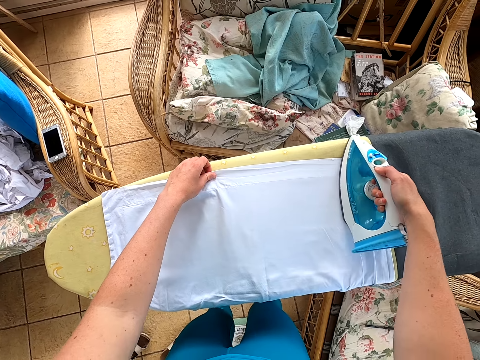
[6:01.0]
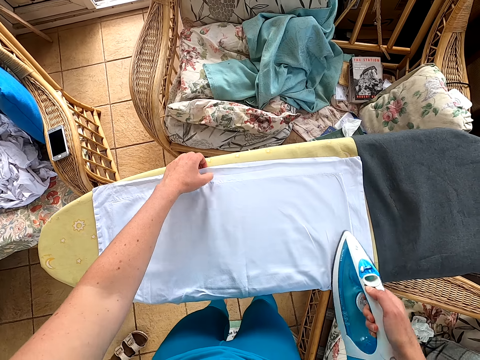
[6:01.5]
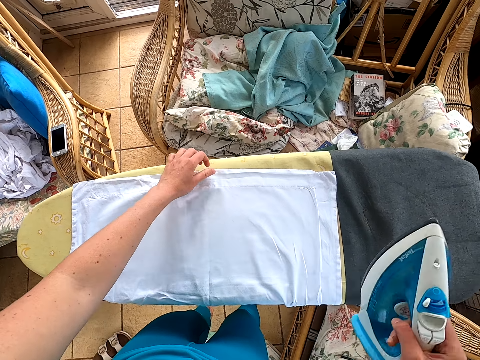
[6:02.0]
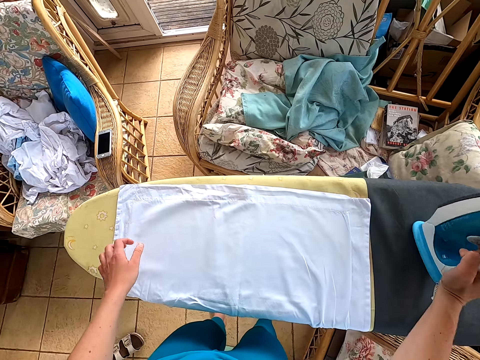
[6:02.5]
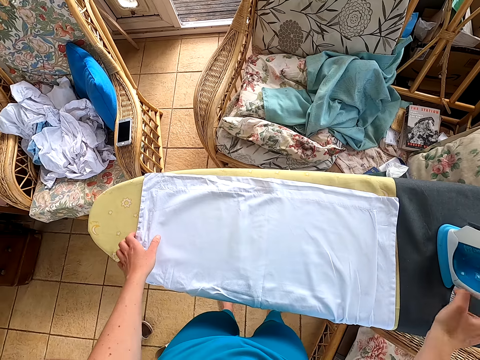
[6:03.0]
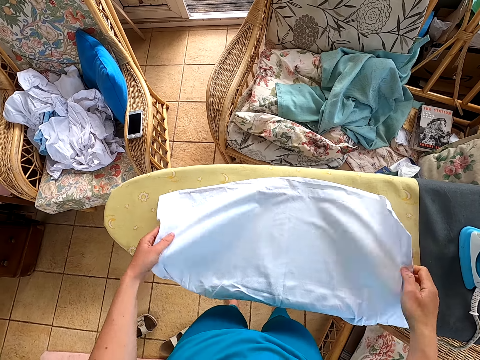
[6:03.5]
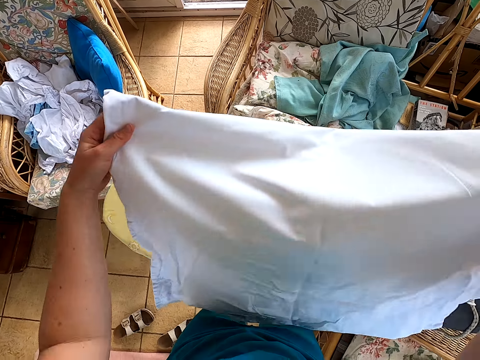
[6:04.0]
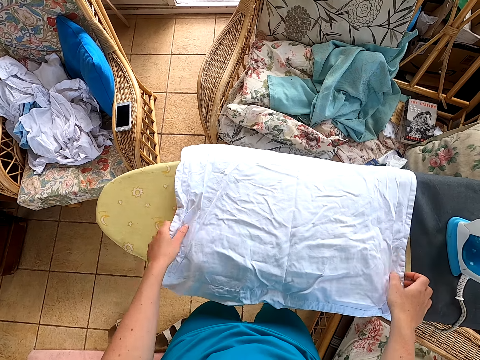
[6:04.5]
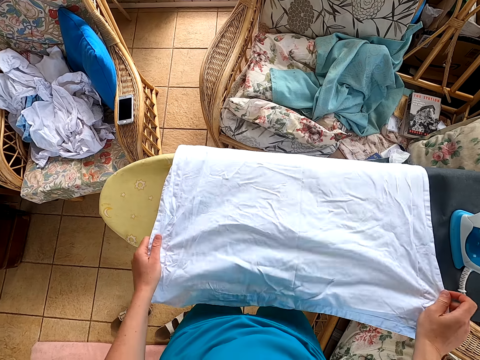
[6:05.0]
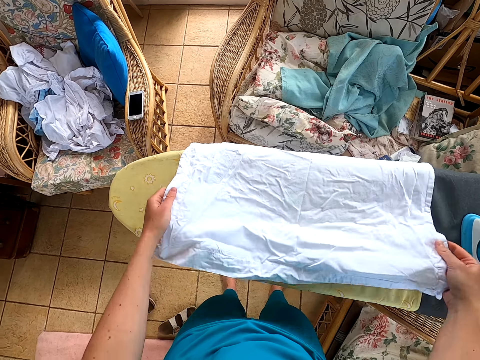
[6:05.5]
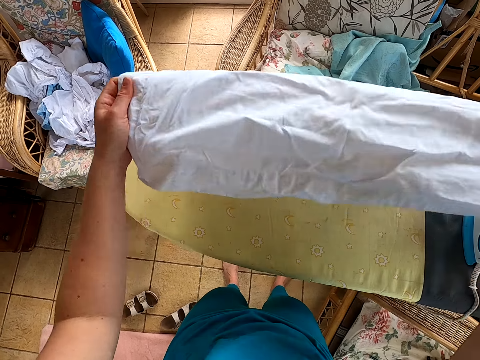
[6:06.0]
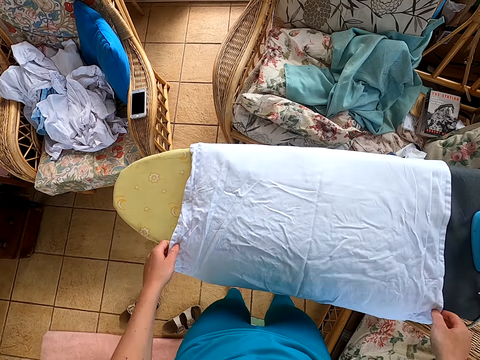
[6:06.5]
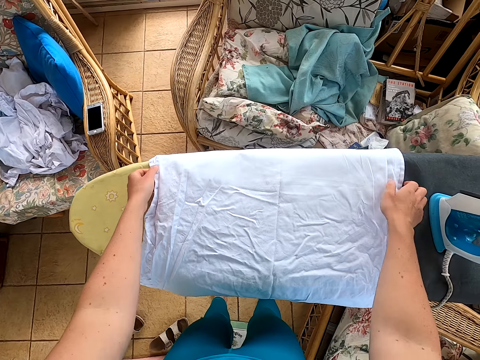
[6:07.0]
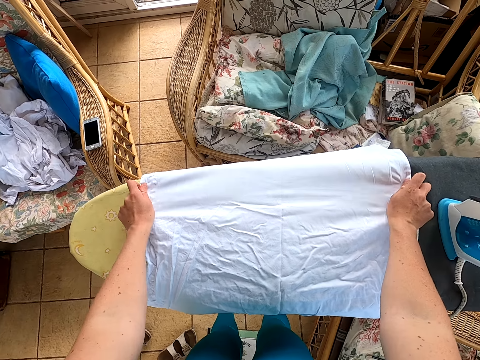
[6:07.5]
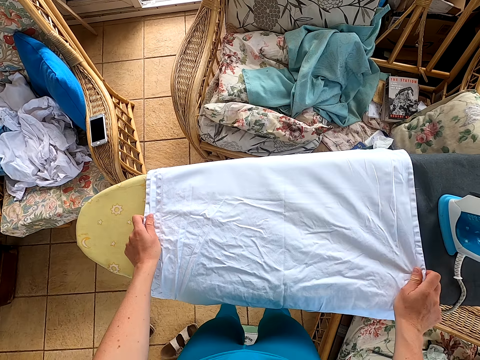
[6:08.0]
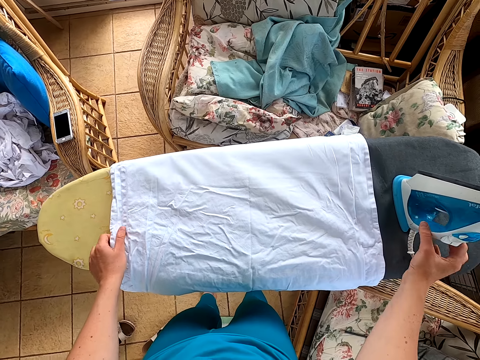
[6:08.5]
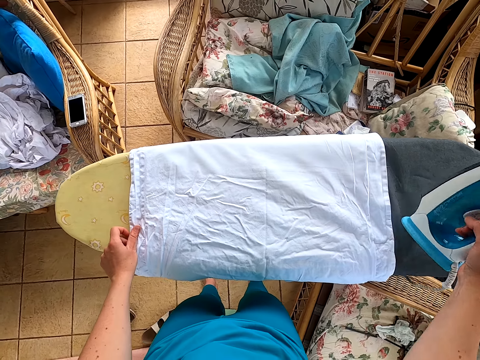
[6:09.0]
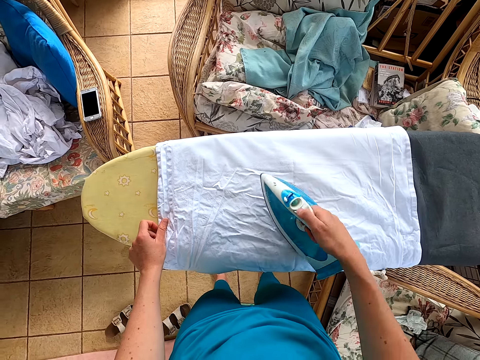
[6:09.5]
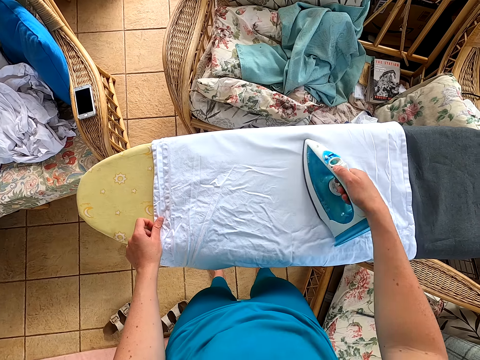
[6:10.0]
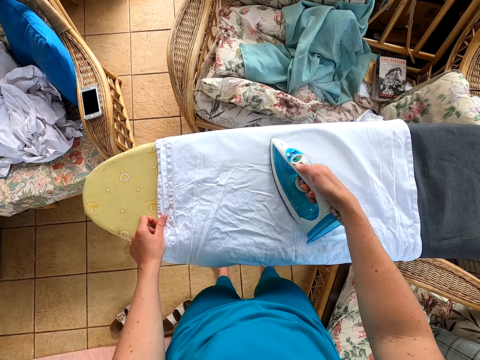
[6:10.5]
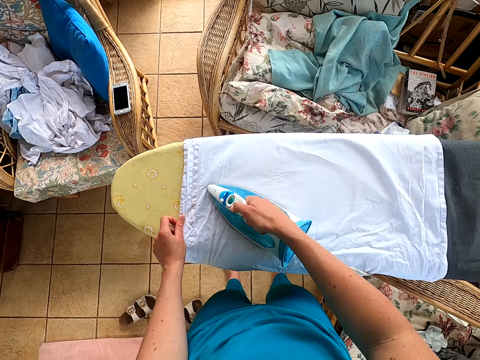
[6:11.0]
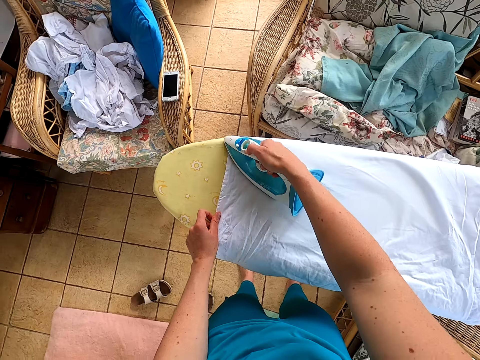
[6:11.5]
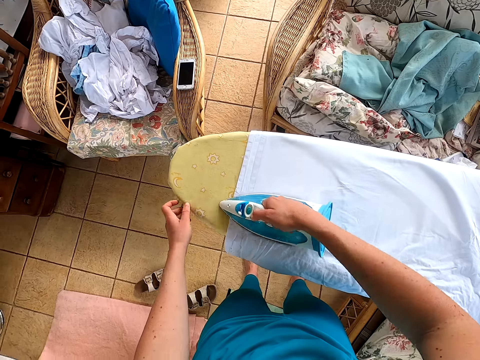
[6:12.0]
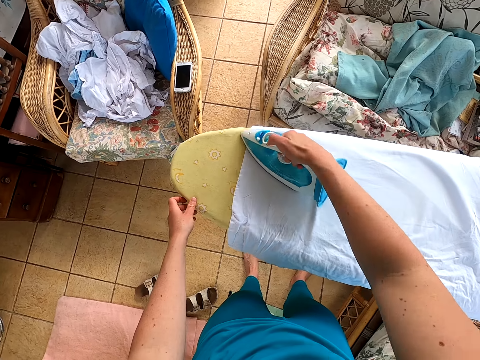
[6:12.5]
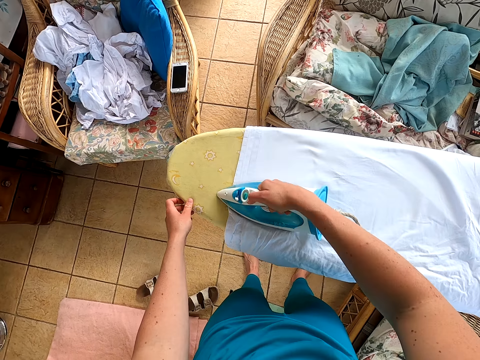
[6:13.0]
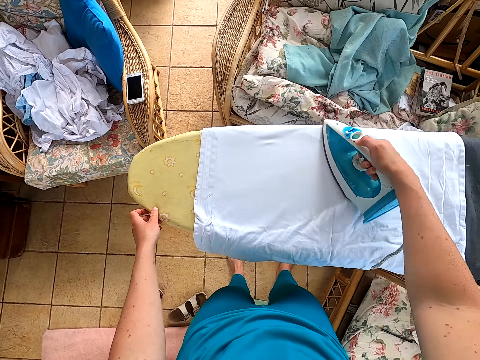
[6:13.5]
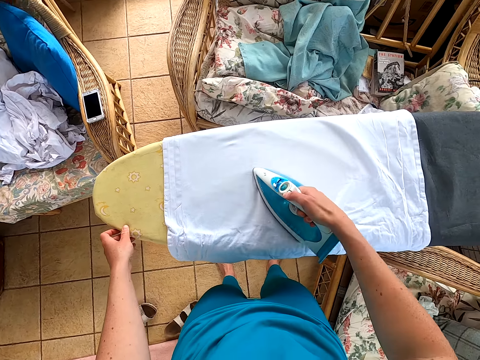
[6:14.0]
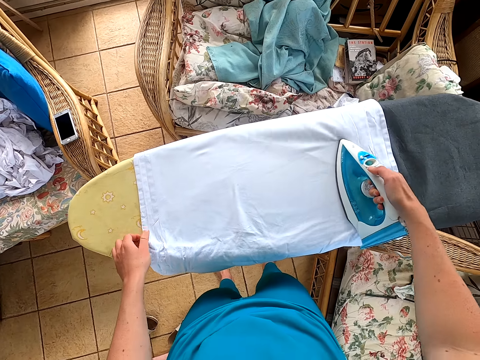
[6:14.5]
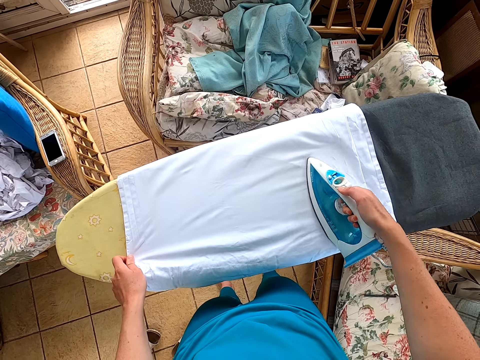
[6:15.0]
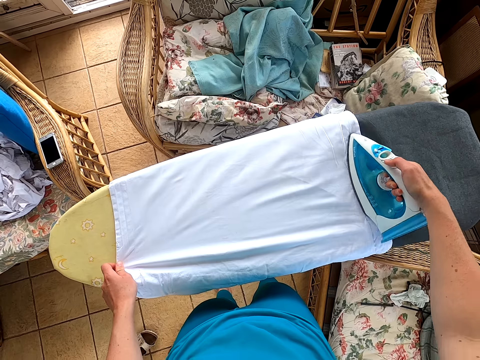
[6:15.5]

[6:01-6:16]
The camera wearer puts the iron box on the table. They pick the cloth. They put the cloth on the table. They pick the iron box. They iron the cloth.

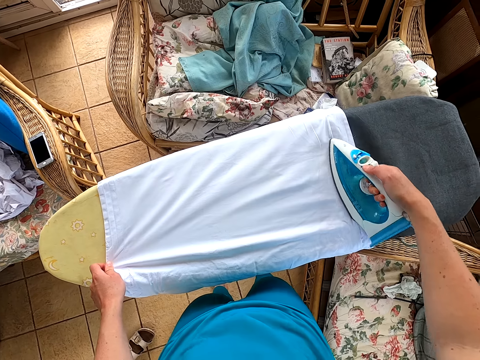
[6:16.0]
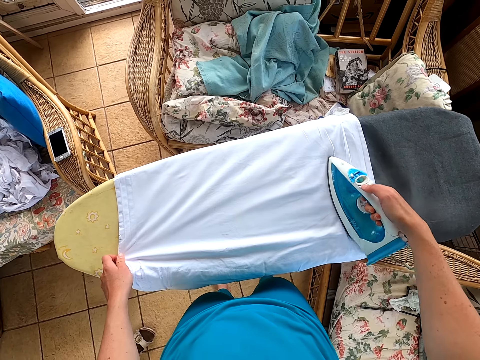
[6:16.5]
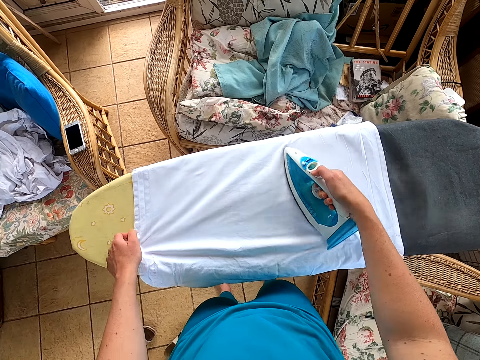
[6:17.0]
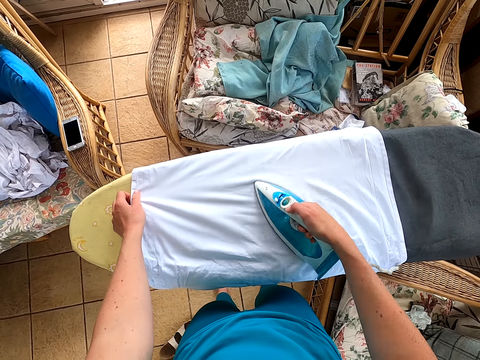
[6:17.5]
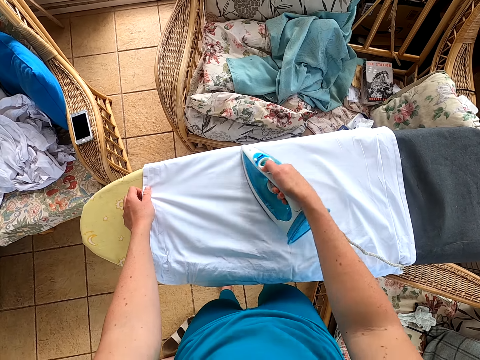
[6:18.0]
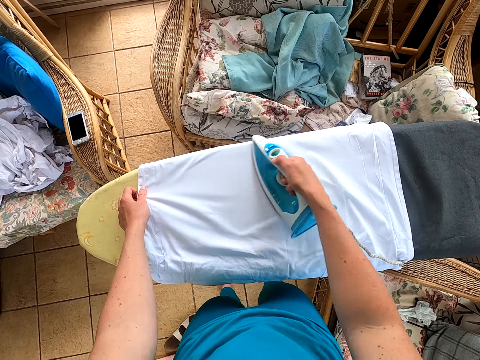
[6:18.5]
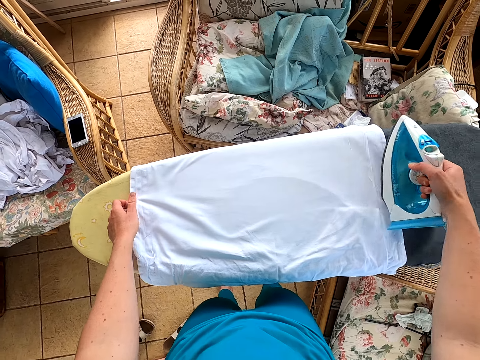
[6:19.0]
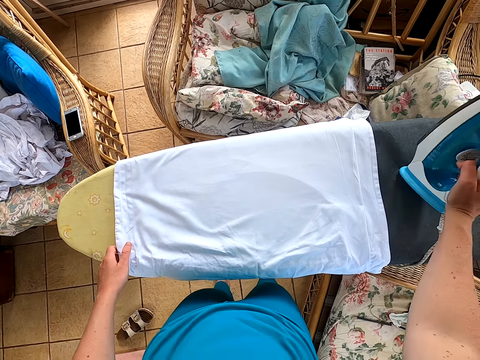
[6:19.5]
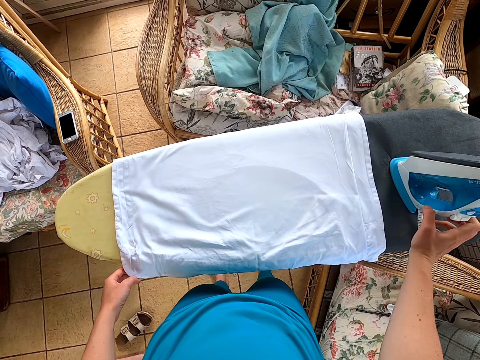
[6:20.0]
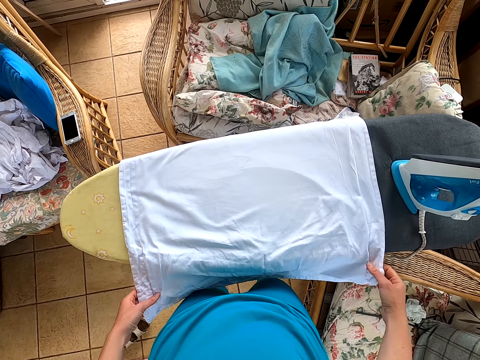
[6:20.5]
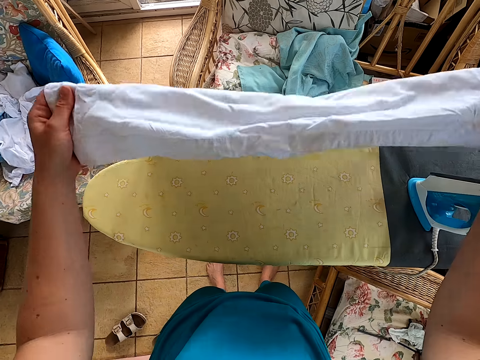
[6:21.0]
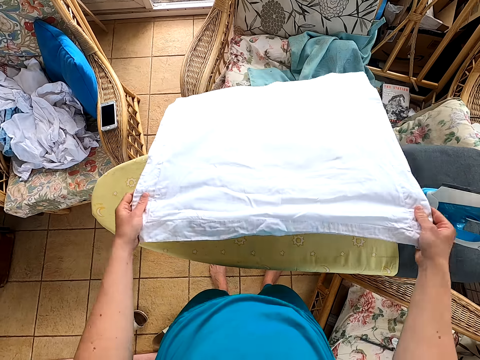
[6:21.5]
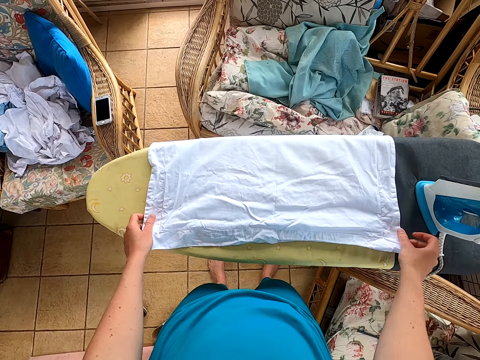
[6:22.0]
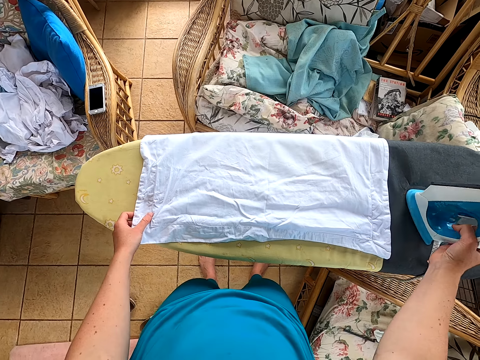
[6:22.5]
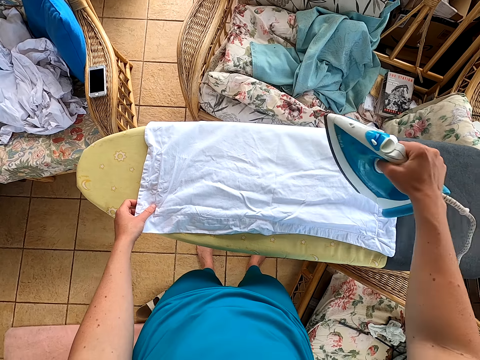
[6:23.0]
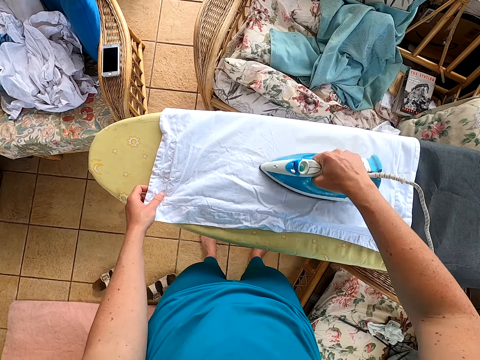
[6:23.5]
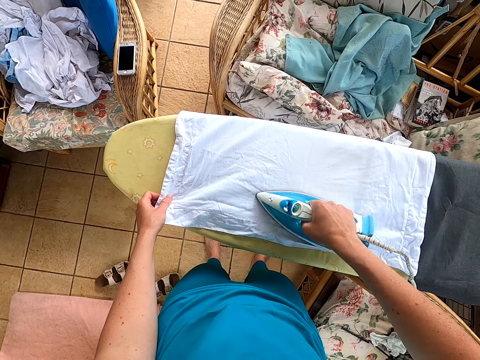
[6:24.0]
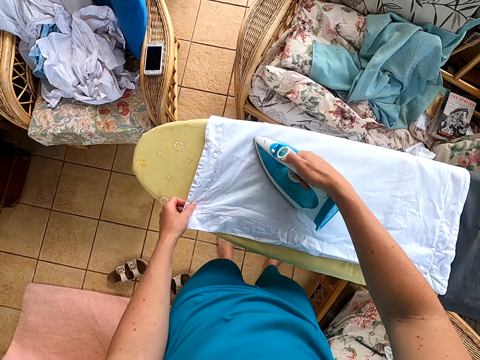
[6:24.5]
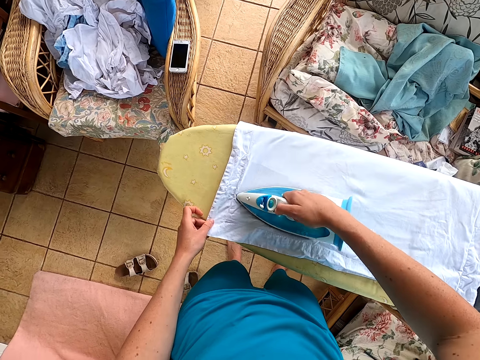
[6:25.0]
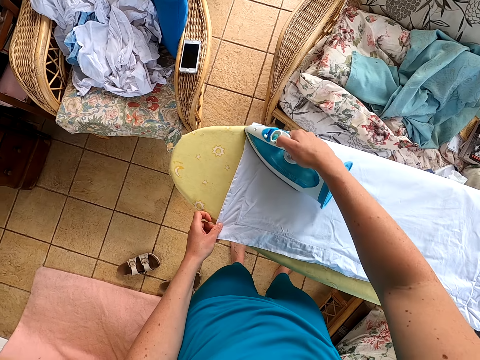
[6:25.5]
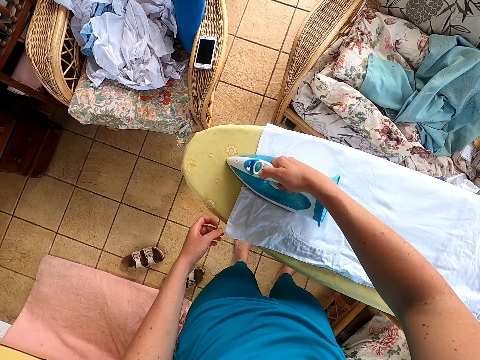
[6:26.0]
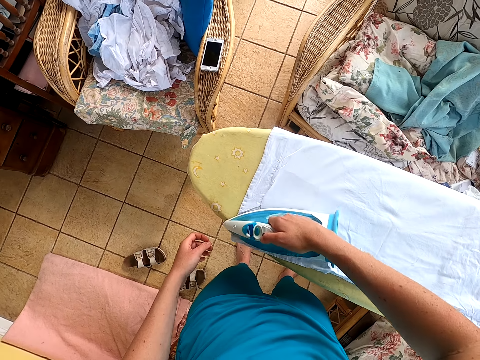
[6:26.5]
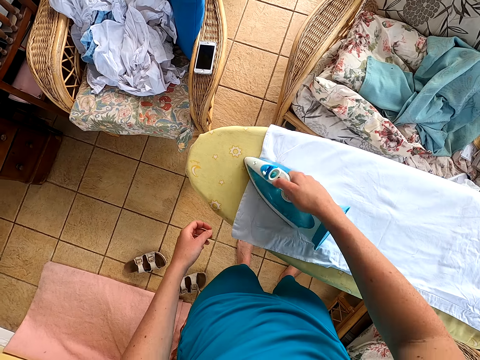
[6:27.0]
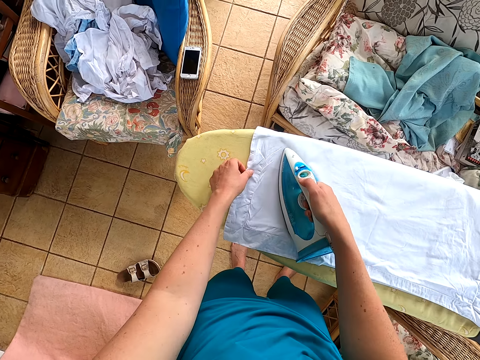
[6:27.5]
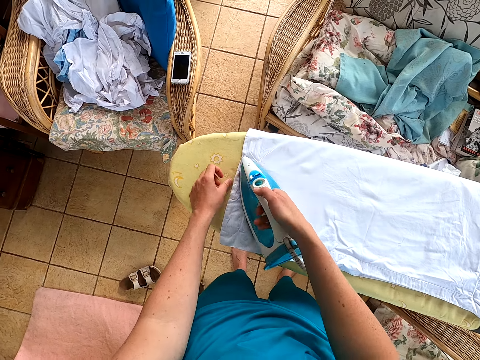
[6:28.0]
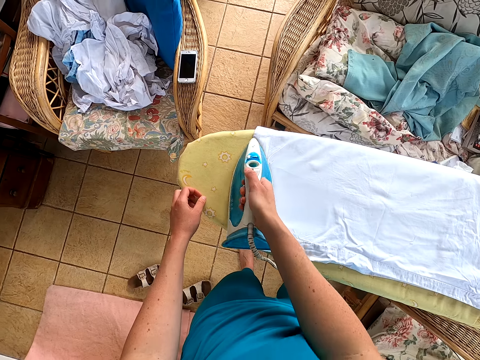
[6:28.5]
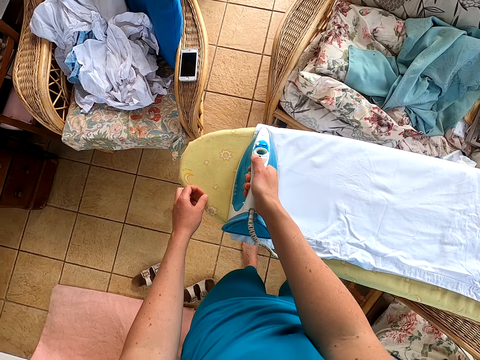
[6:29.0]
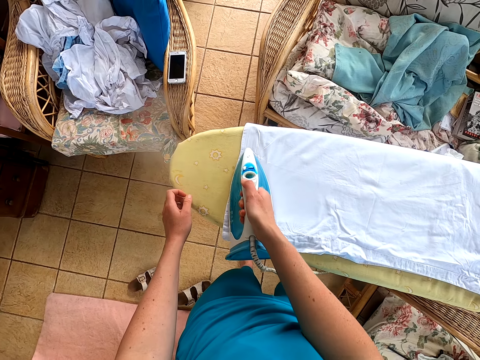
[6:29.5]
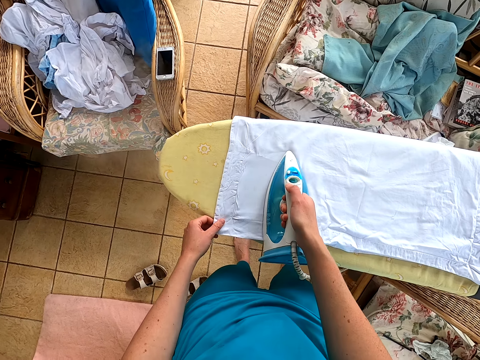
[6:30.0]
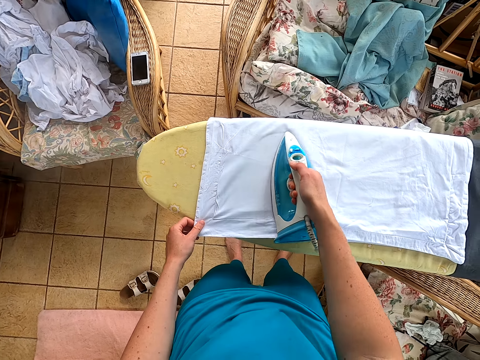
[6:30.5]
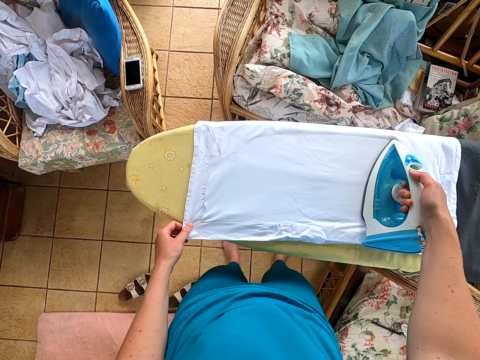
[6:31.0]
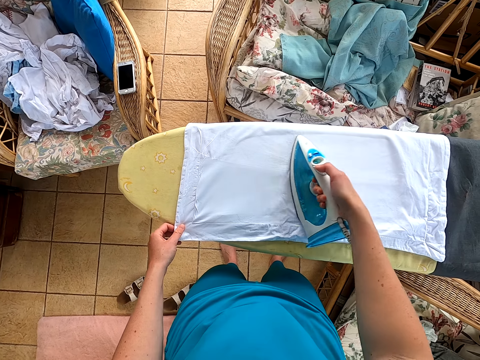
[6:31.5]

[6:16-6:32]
The camera wearer puts the iron box on the table. They put the cloth on the table. They iron the cloth.
